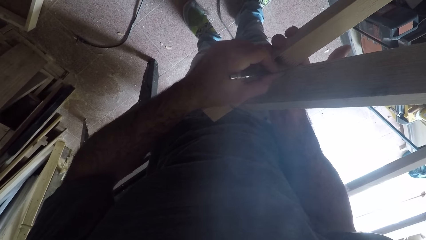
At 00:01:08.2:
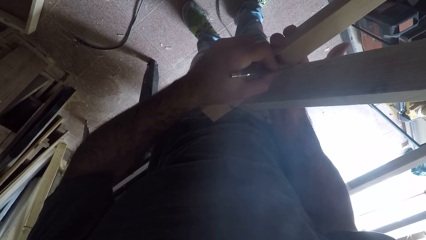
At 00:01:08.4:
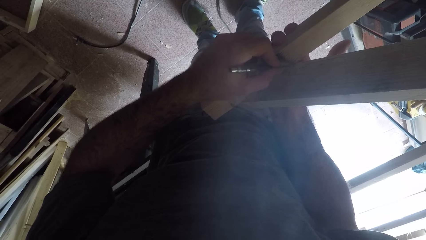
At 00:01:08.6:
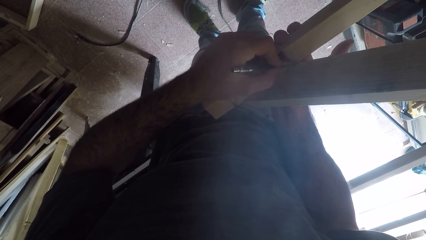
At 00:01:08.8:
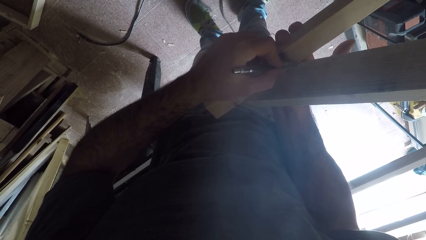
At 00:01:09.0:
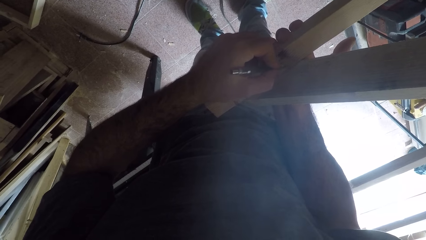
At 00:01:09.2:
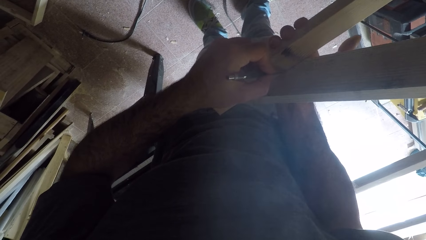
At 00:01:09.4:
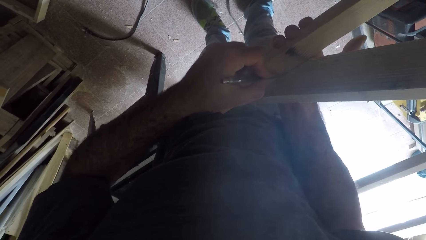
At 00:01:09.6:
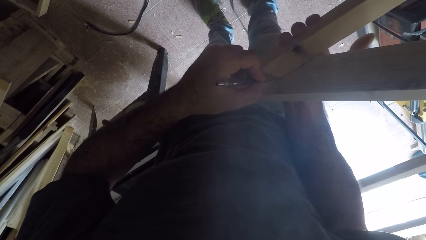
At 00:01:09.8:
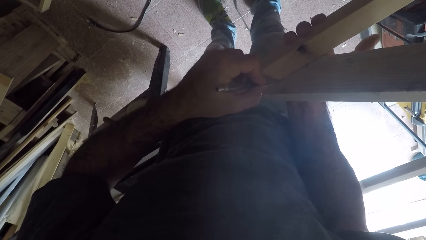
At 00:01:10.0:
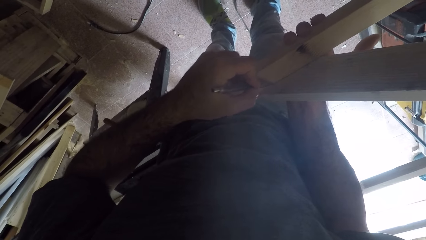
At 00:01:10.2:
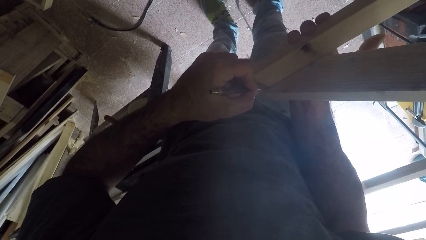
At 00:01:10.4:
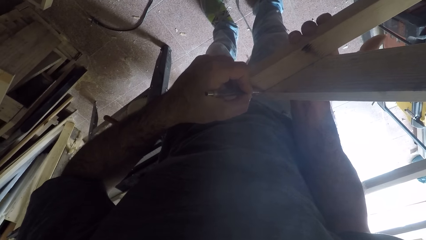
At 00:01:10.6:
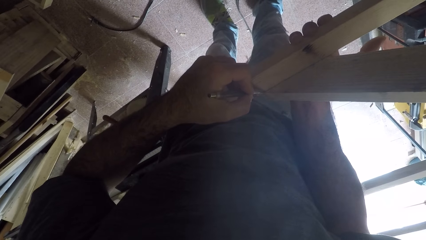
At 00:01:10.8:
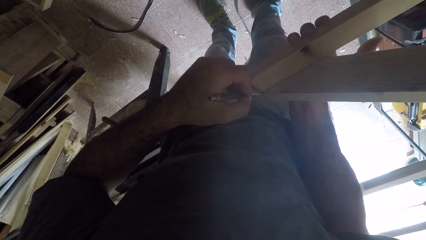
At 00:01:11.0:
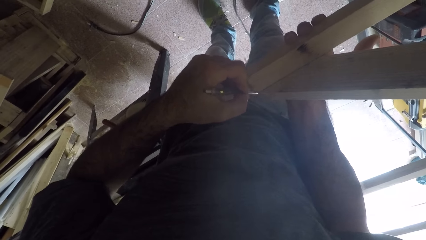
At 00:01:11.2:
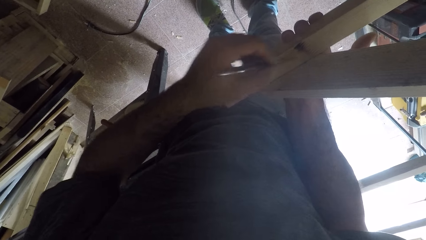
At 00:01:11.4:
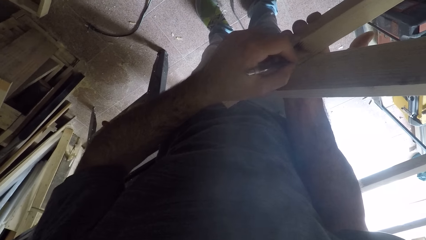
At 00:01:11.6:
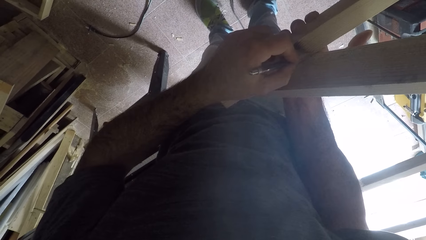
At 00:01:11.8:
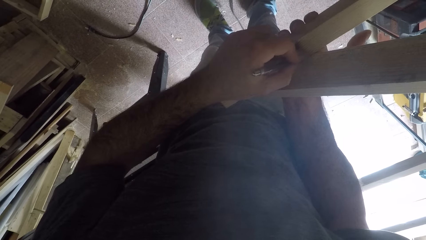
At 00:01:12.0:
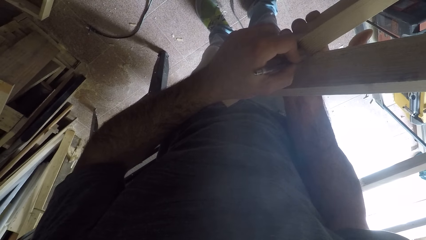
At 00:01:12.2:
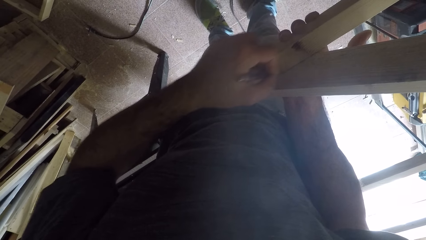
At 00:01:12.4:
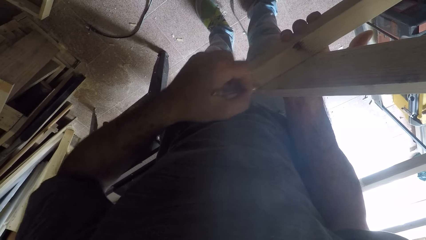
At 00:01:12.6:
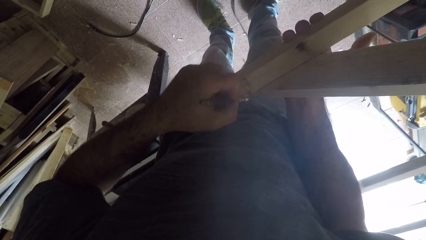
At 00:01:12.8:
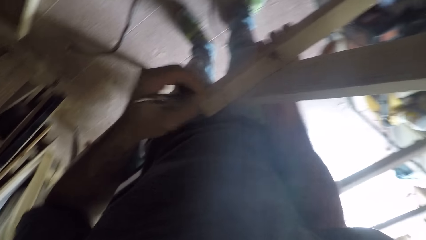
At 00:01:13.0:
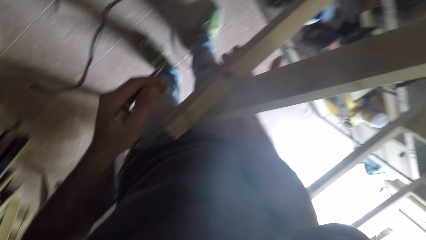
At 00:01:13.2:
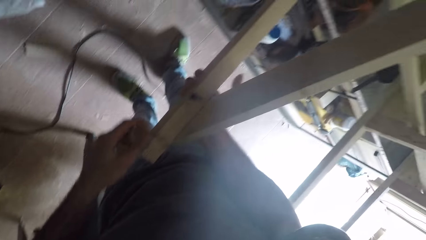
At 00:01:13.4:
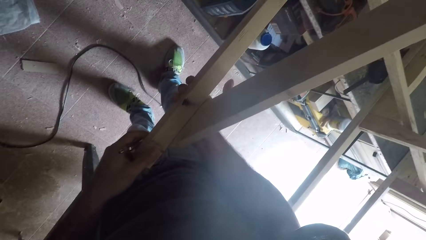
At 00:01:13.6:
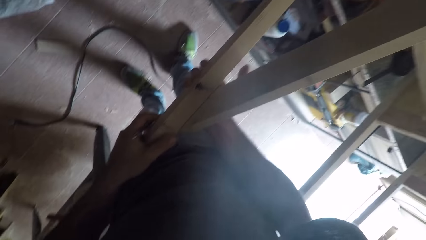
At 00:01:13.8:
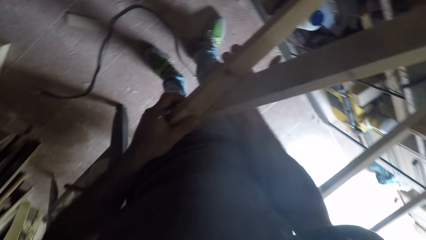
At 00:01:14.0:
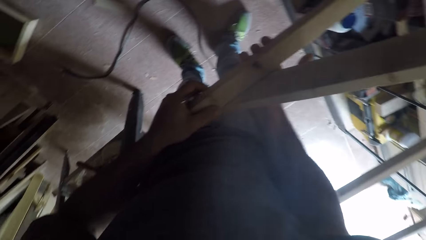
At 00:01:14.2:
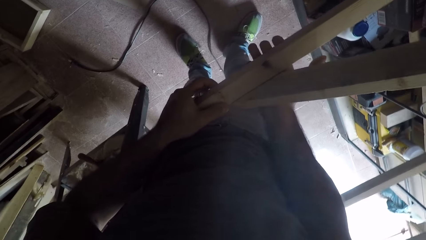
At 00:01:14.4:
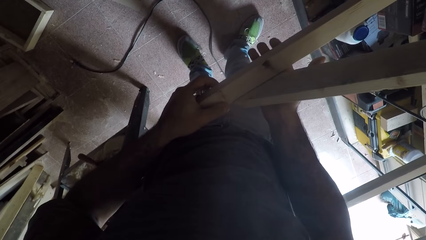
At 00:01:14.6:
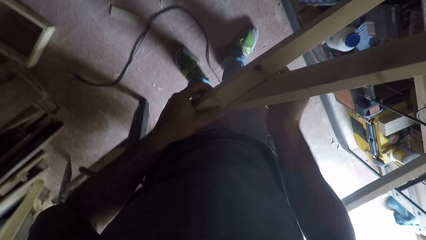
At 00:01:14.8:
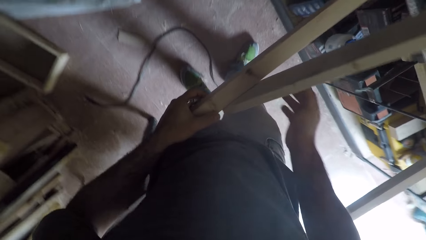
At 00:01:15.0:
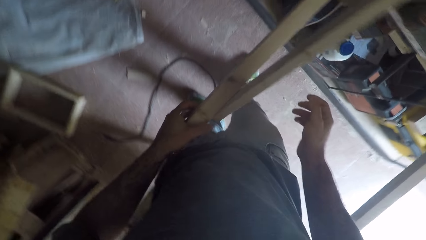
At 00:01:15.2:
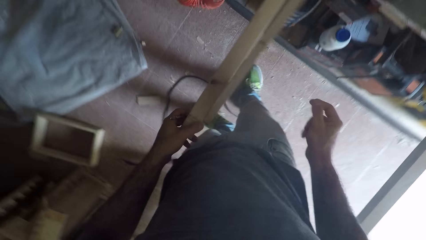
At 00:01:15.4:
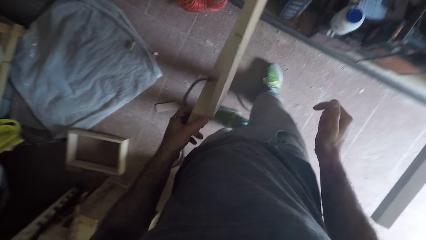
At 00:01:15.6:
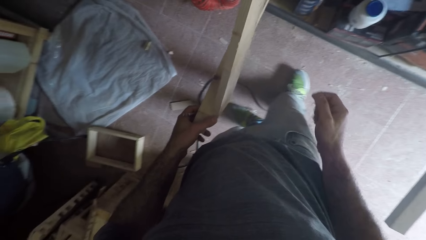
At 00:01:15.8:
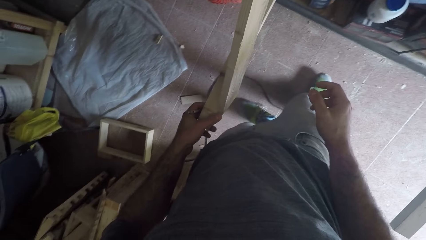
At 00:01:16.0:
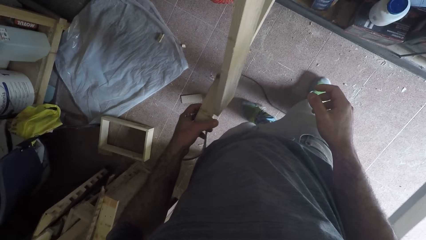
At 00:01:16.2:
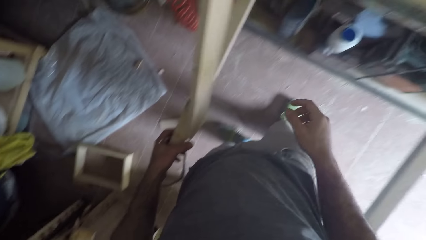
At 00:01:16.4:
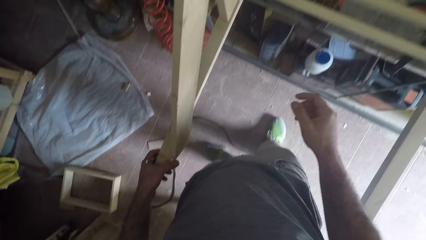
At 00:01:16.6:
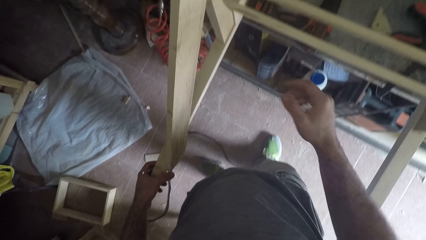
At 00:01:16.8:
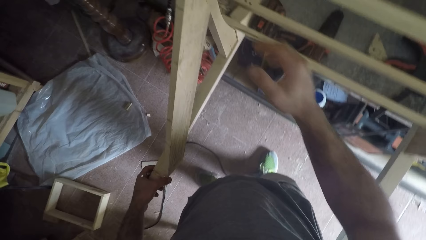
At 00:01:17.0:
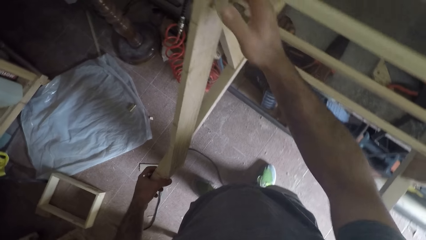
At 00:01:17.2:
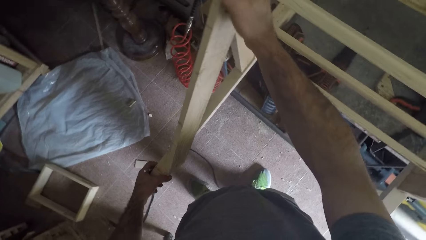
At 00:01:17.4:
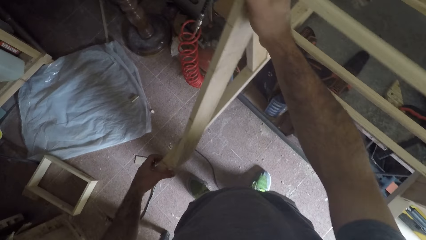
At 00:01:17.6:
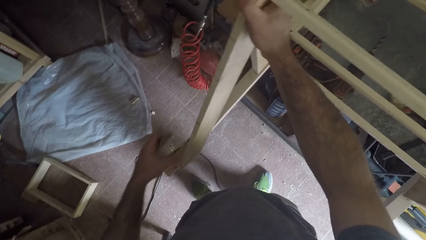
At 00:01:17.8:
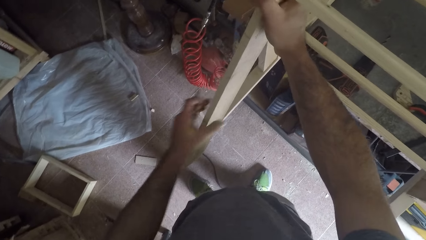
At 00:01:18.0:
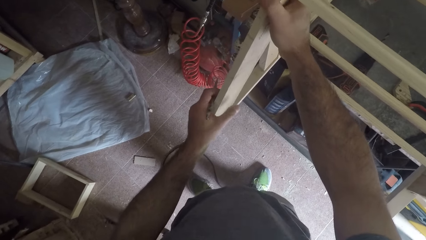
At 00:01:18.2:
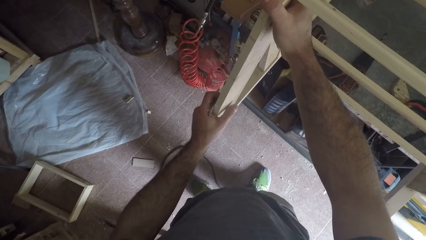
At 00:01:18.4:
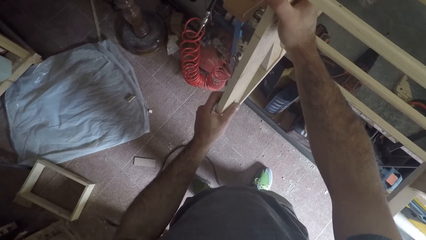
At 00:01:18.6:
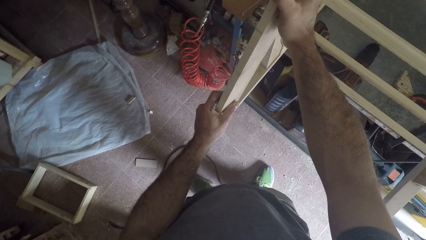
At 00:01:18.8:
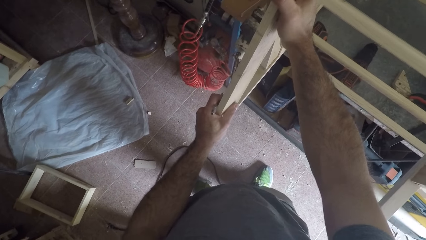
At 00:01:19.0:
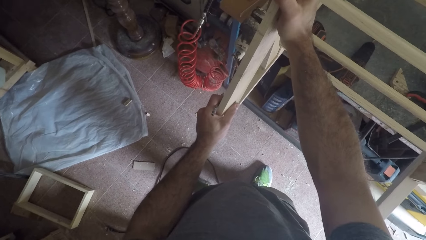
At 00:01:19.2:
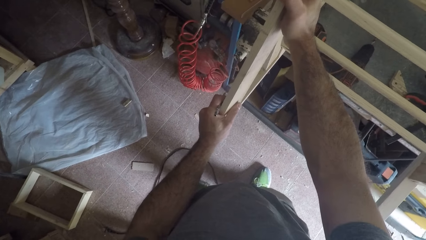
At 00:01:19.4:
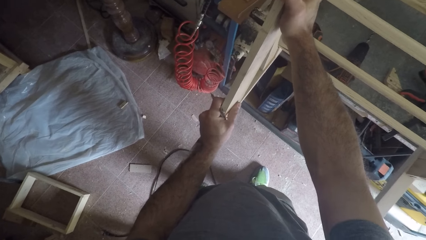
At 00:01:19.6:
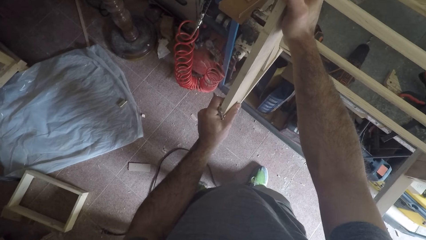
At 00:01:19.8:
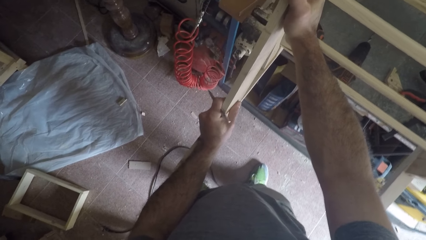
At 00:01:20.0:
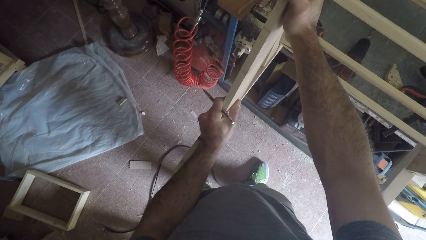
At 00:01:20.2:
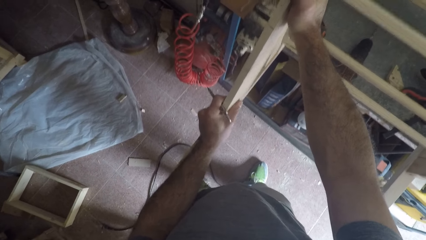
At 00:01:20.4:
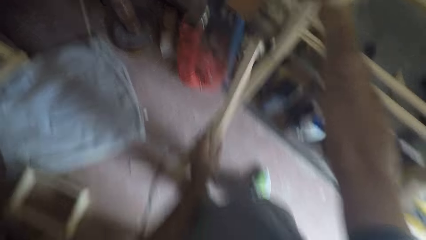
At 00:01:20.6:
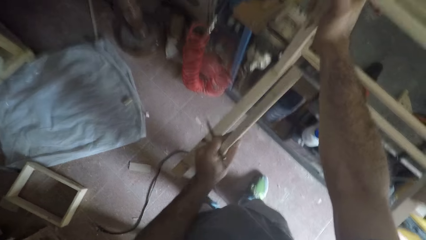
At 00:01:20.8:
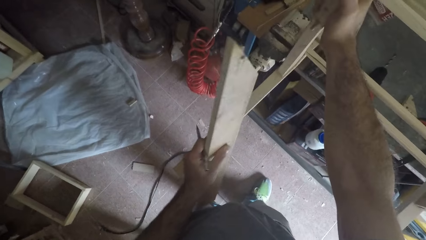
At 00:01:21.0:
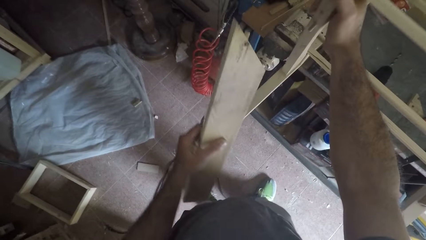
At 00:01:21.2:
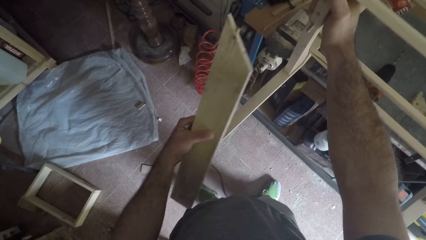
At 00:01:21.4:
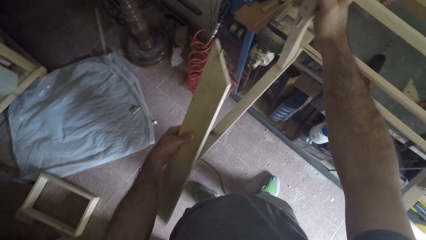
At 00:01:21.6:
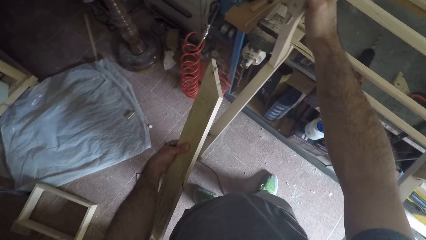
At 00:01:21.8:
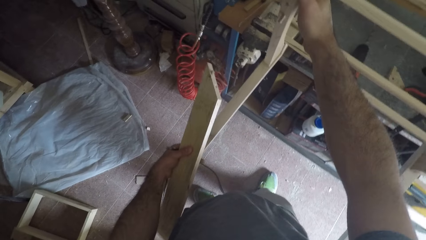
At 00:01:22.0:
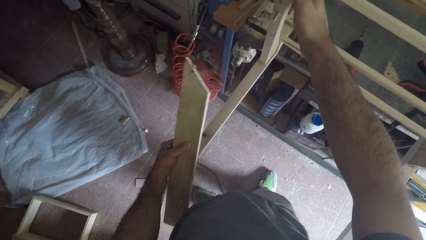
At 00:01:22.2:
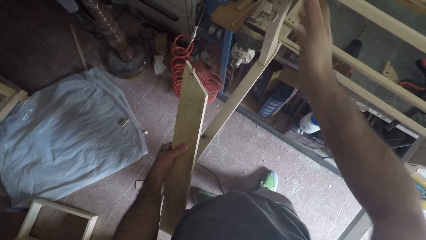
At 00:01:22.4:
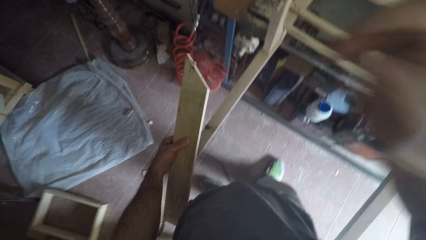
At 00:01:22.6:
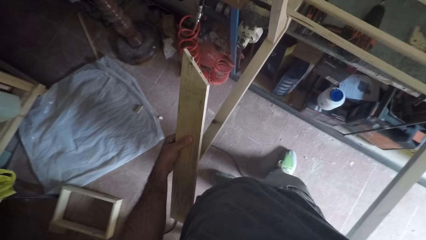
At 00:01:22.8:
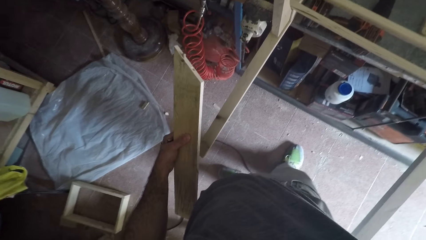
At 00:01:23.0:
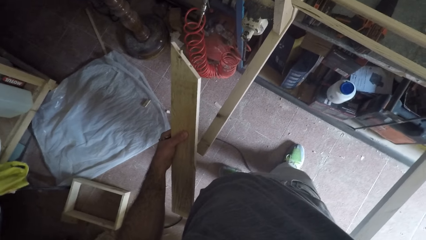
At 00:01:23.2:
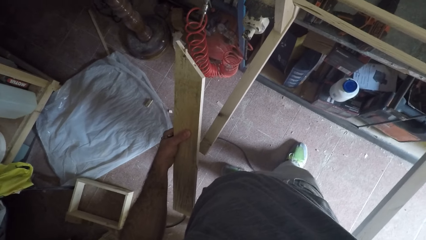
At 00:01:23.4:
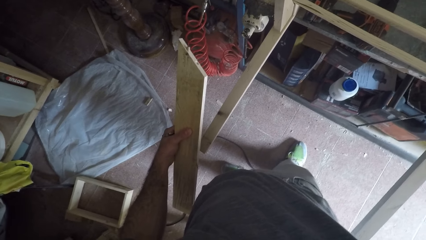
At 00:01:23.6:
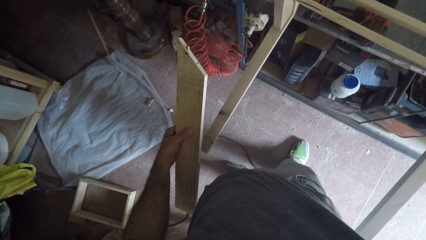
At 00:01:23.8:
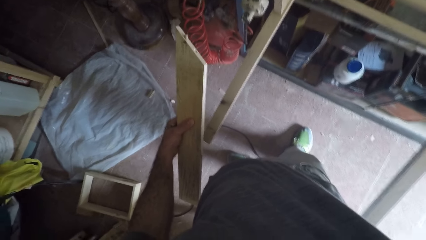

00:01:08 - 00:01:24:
The camera wearer draws on the frame. He holds the wood stand with his left hand. He removes his right hand from the wood stand. He moves his right hand to the upper part of the wood stand. He places his left hand on a piece of wood and adjusts the wood. He removes the piece of wood on the wood stand with his left hand. He removes his right hand from the wood stand.
